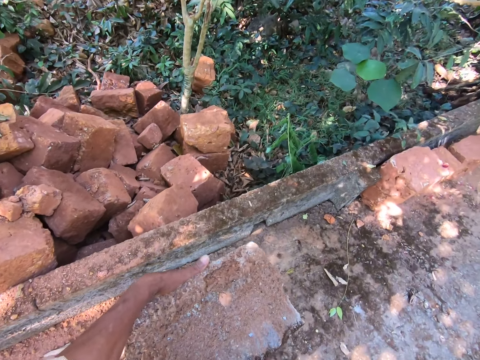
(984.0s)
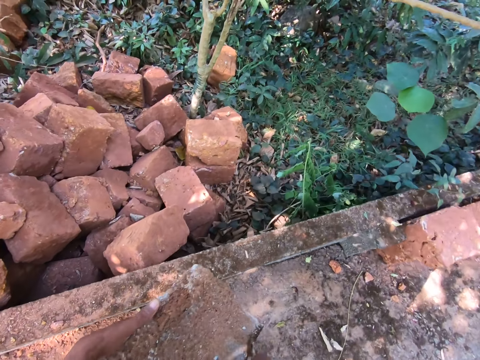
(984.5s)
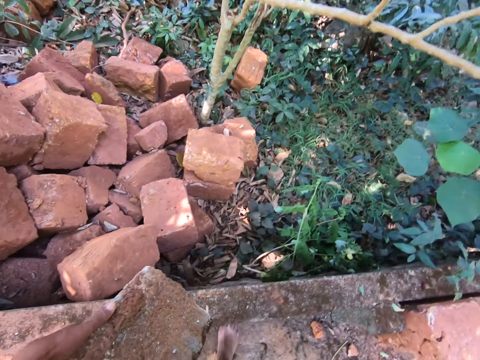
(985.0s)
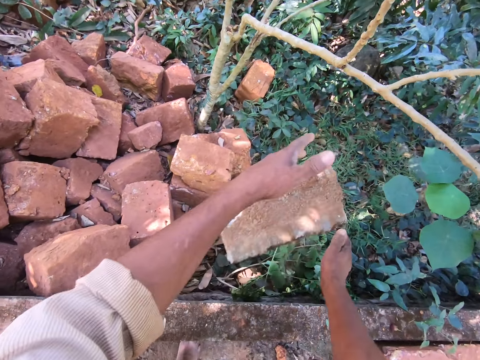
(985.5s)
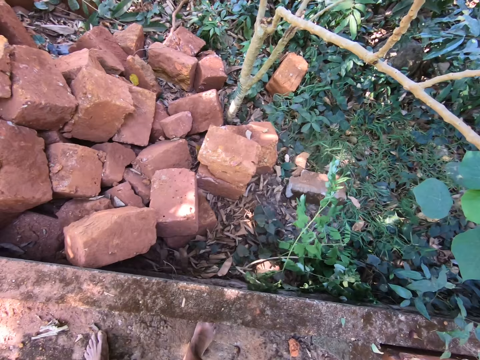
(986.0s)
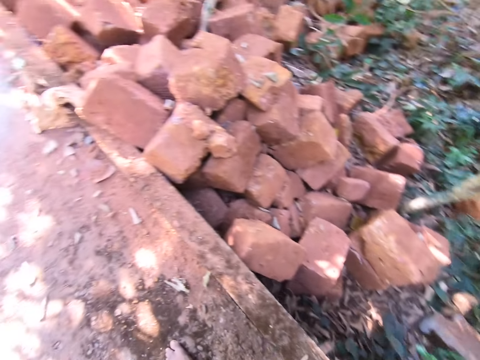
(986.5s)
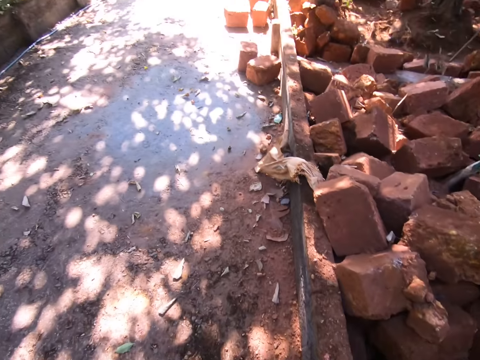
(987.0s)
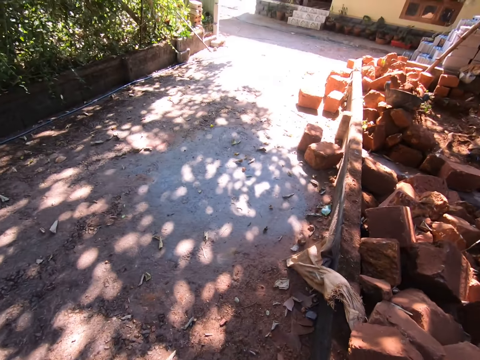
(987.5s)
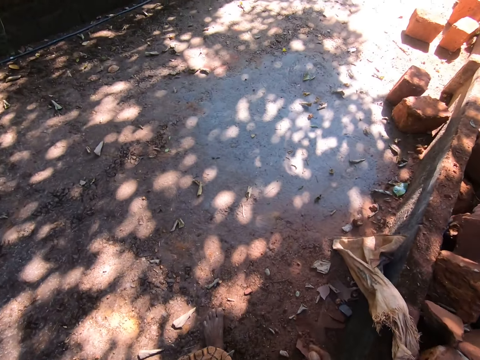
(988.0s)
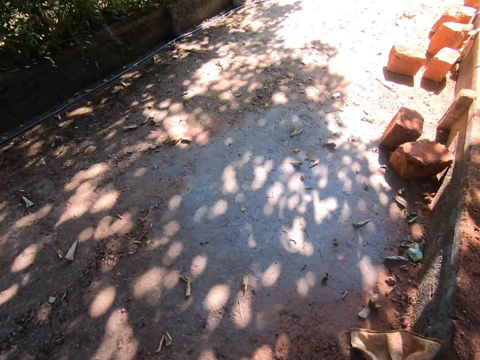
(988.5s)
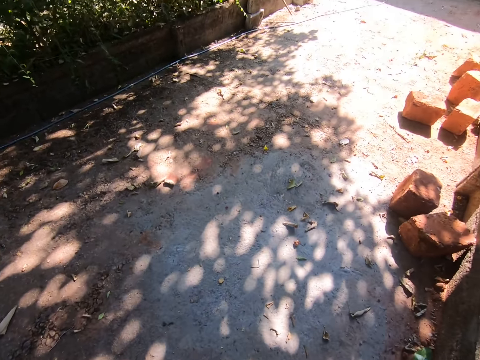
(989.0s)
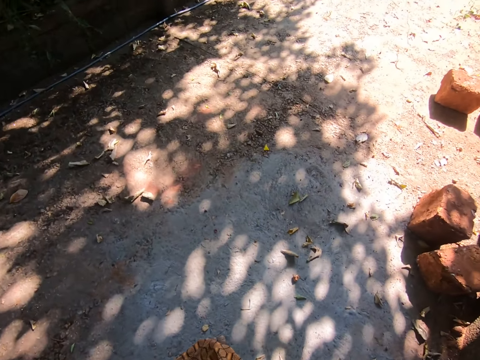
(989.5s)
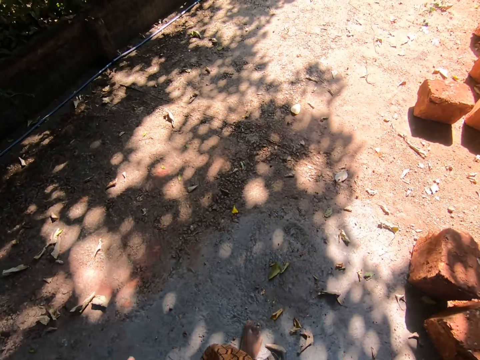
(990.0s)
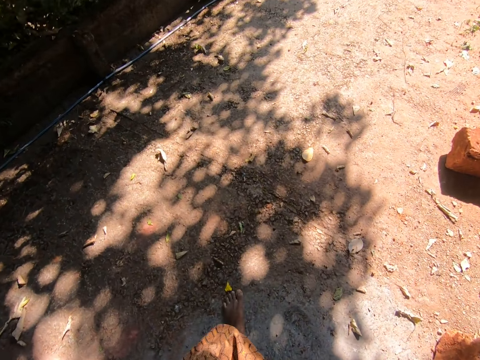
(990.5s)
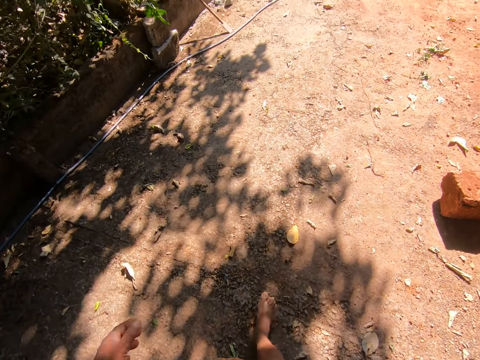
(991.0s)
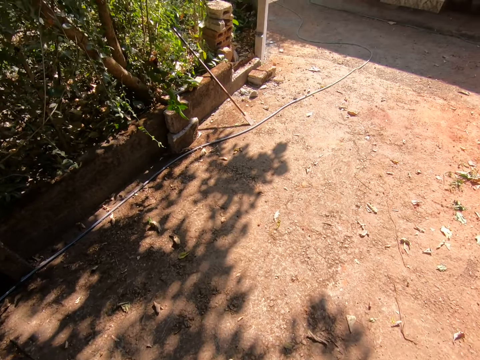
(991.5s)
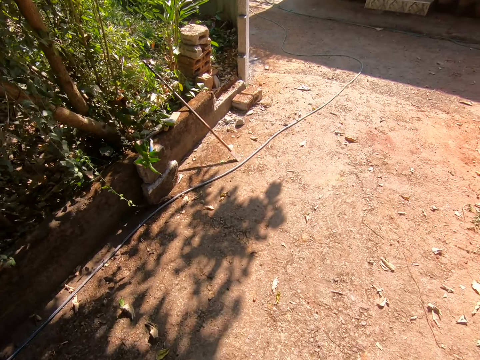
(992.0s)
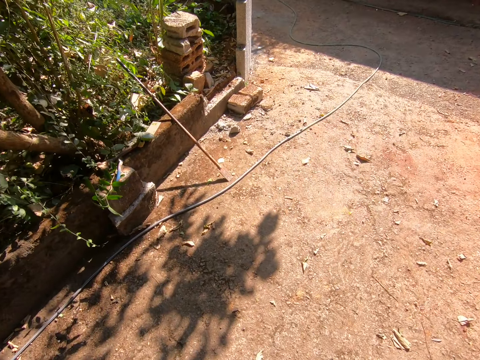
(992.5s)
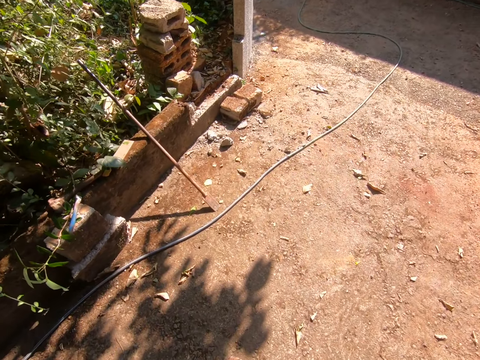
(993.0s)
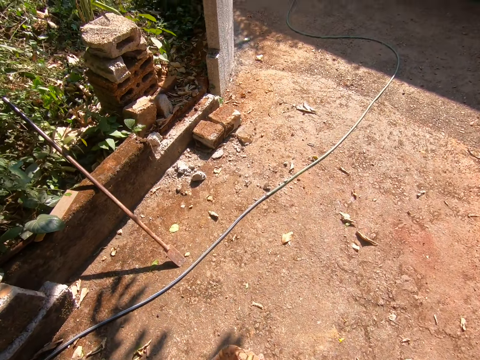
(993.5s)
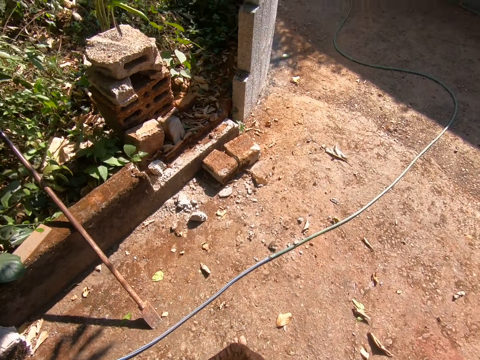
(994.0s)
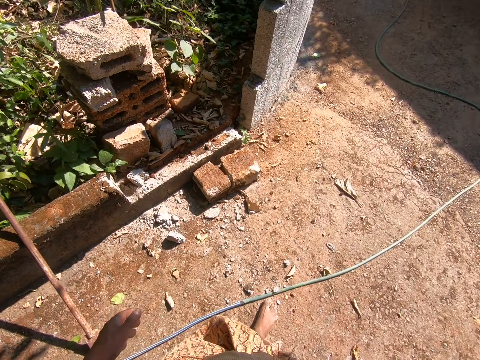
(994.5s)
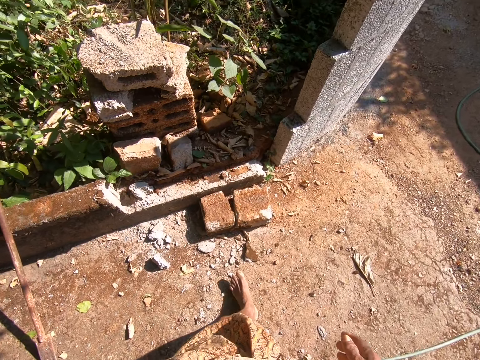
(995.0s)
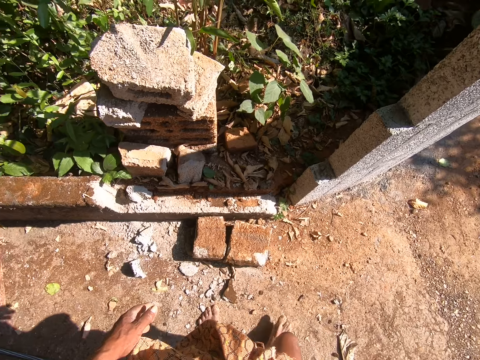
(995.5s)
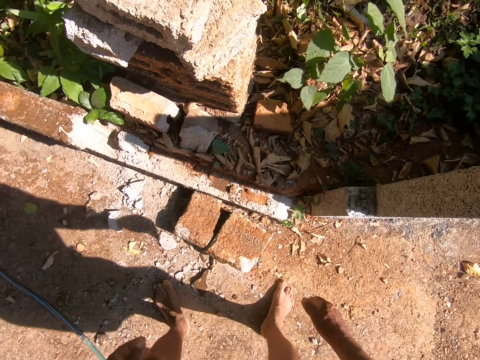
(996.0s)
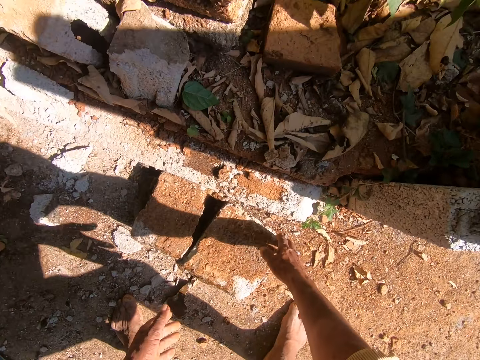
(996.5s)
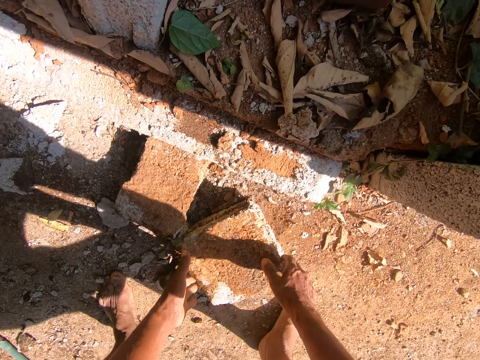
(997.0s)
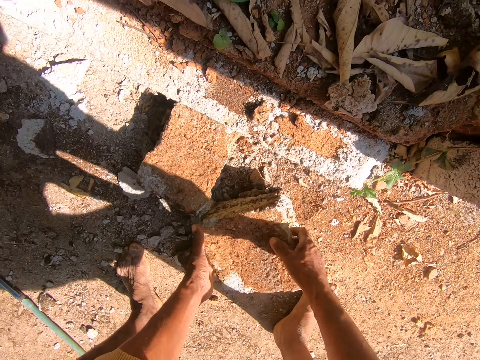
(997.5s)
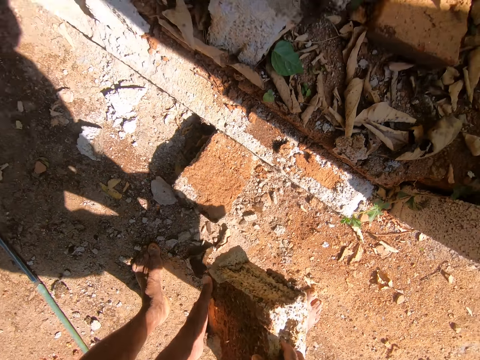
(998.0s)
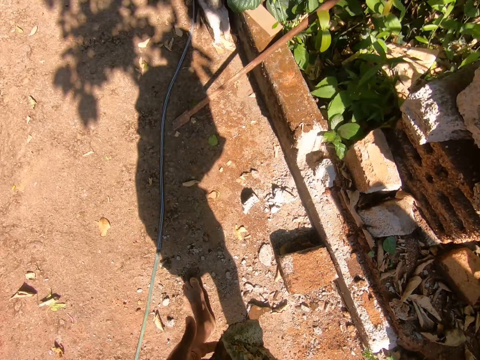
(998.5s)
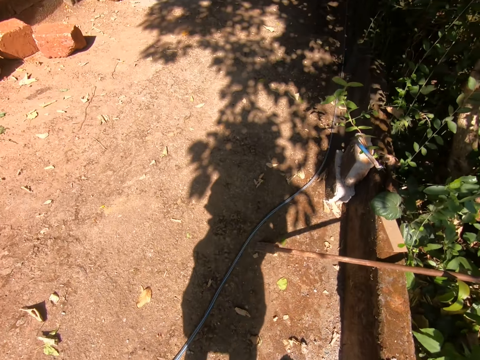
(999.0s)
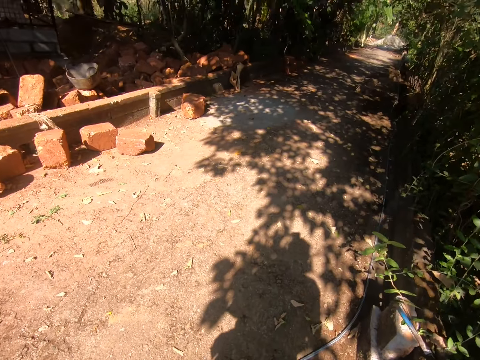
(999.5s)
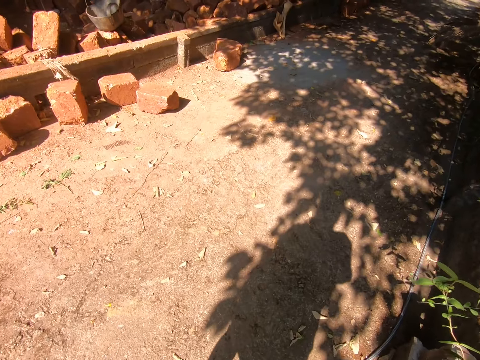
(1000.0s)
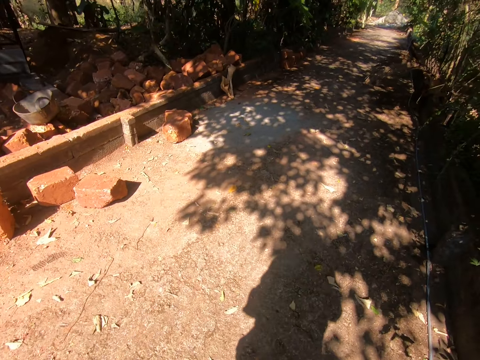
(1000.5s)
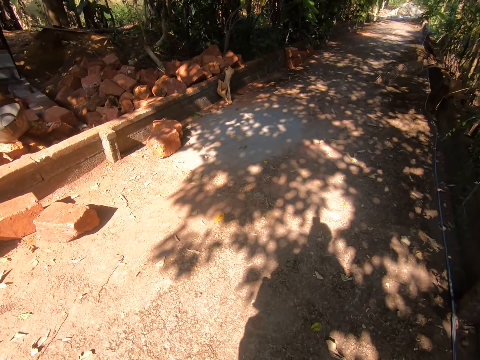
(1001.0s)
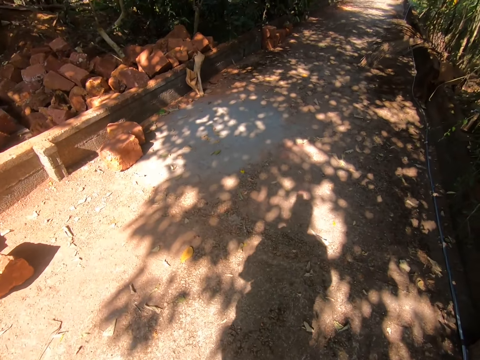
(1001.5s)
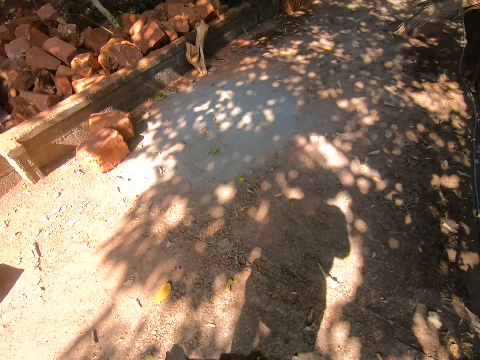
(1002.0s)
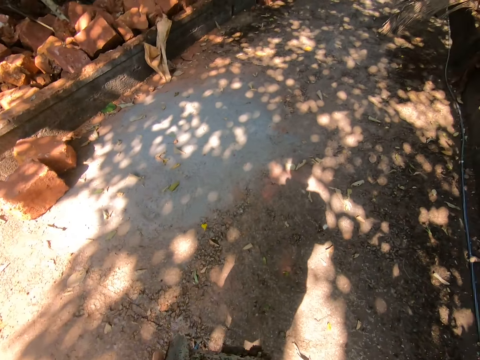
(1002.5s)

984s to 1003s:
The camera wearer throws the brick down. They walk around the compound. They pick up a brick. They walk around the compound.

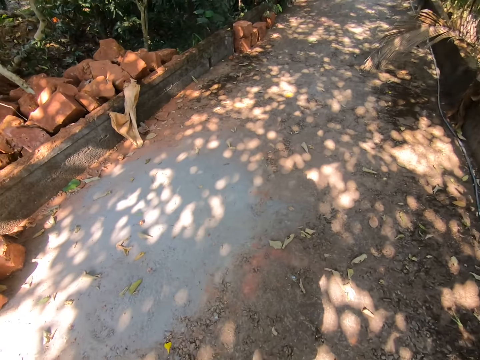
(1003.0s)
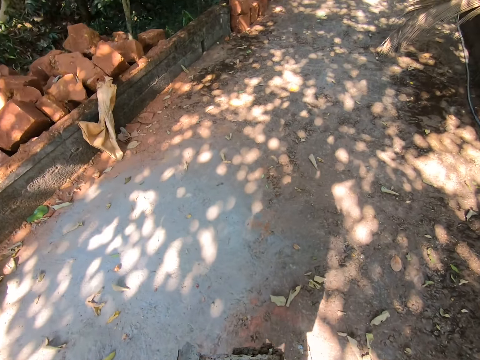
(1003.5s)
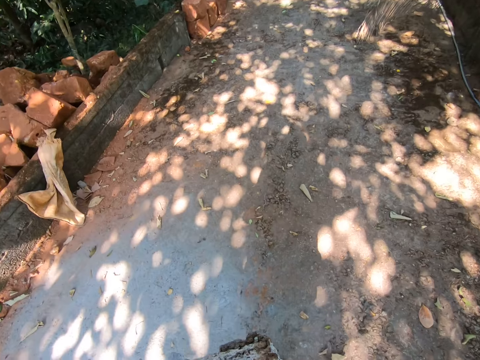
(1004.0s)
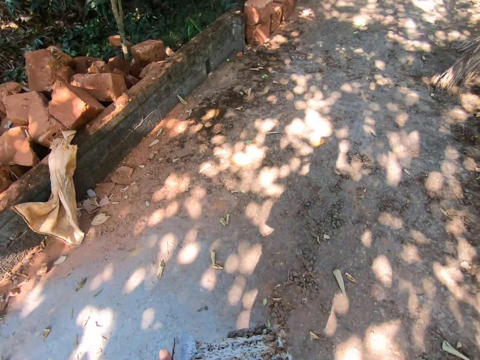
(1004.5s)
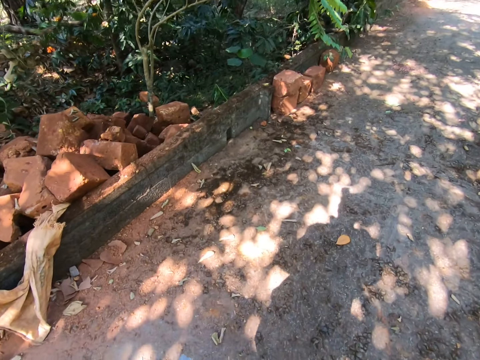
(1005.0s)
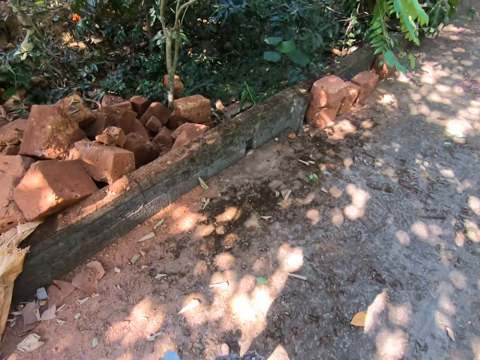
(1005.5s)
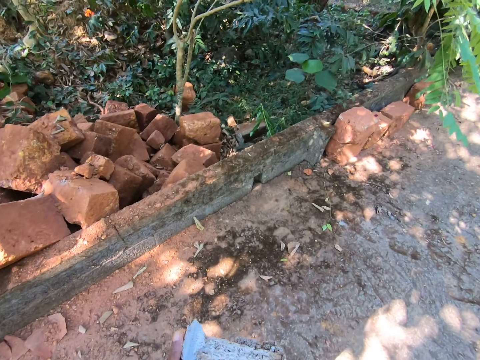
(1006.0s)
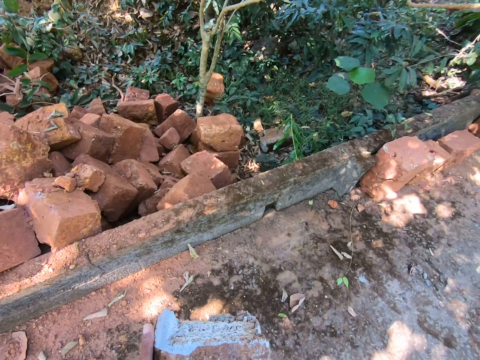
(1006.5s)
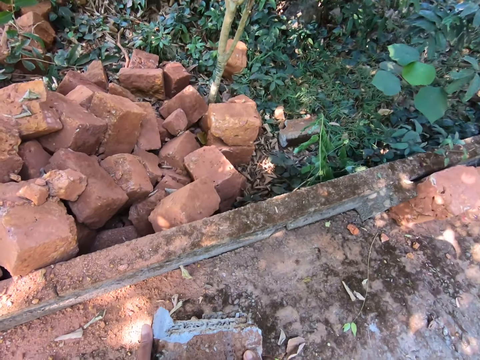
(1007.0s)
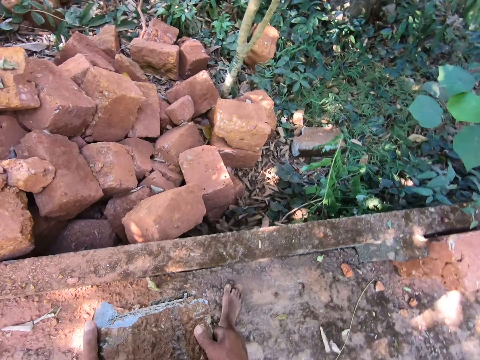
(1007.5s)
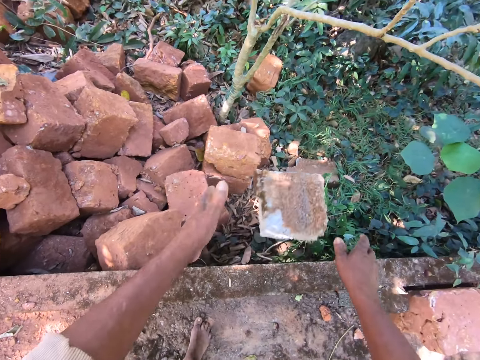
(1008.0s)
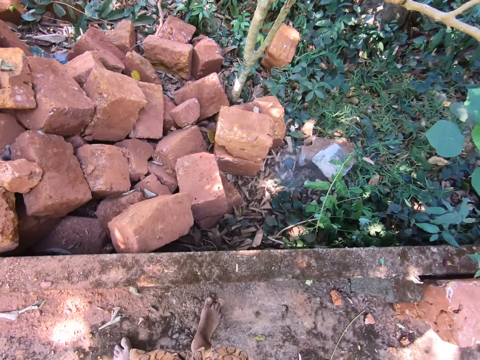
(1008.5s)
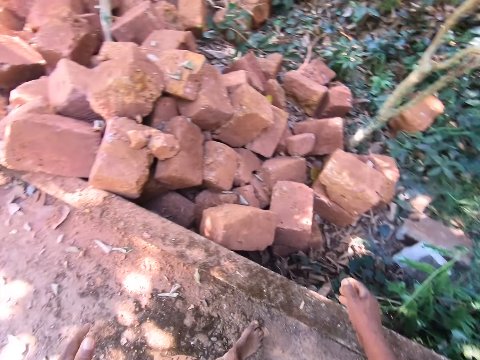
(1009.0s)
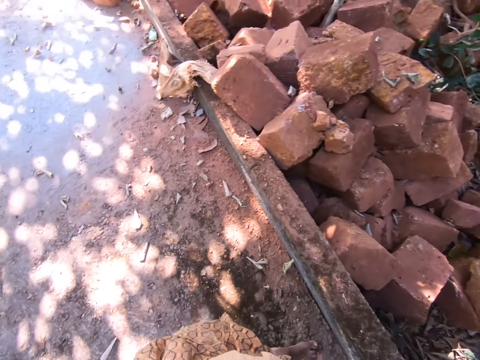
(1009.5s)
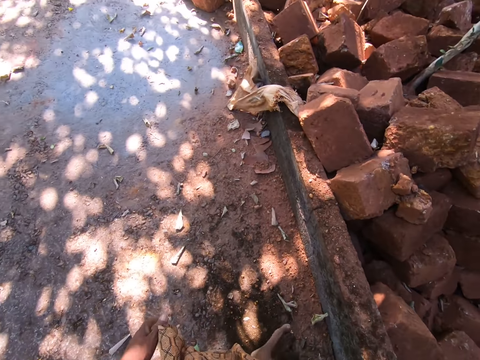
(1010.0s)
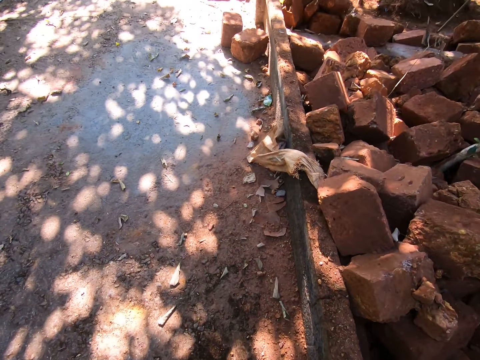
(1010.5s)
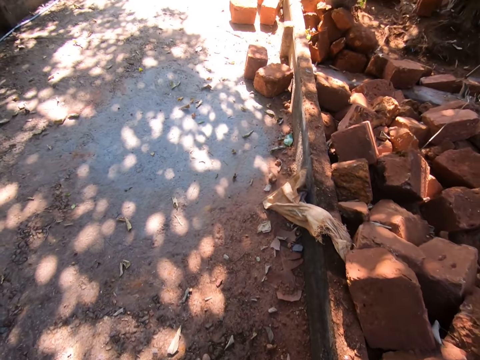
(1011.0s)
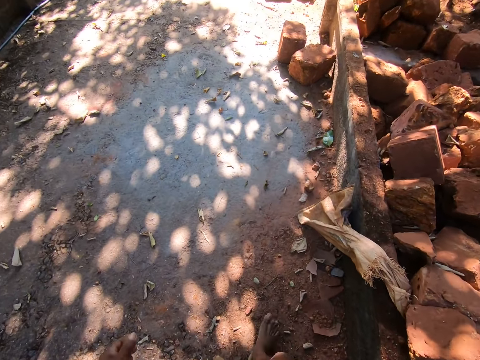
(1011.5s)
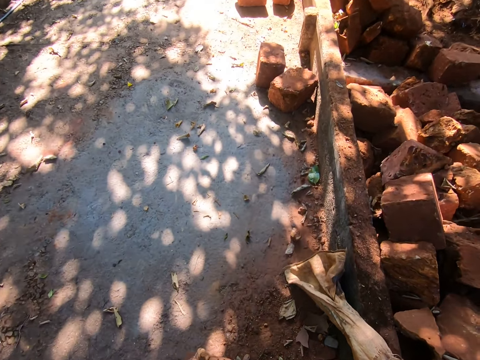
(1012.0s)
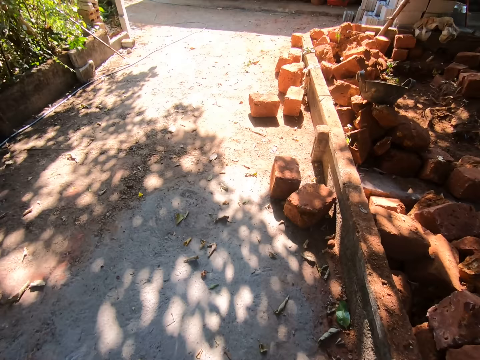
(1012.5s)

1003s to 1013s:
The camera wearer throws the brick down. They walk around the compound.
